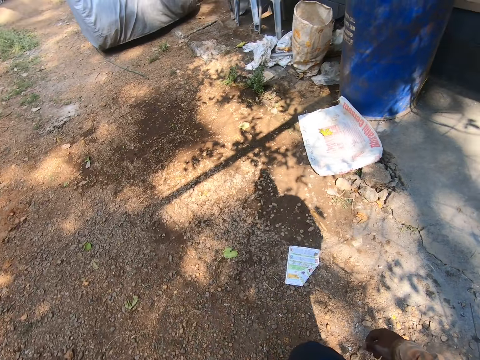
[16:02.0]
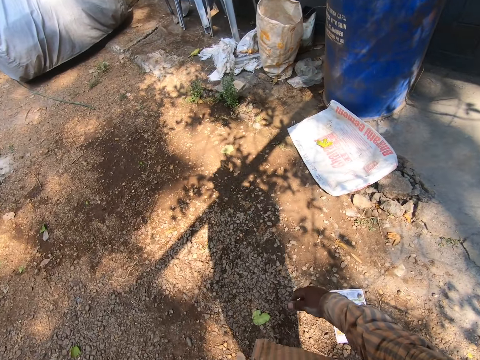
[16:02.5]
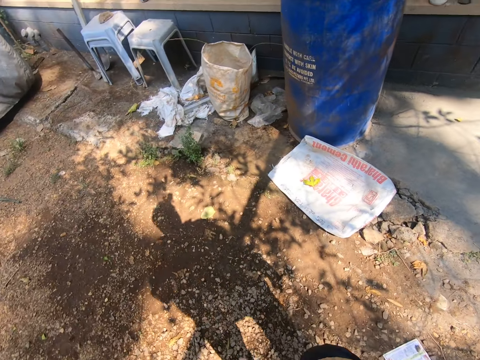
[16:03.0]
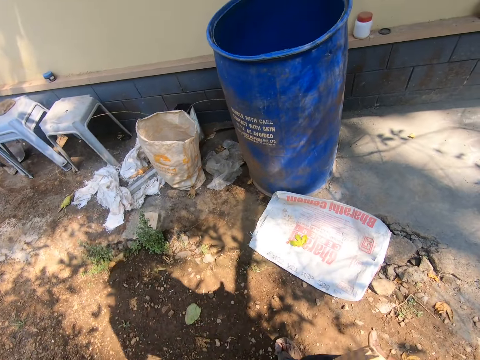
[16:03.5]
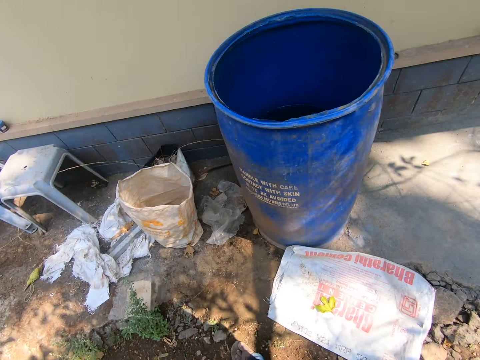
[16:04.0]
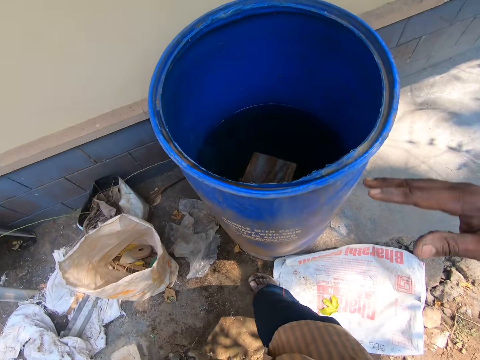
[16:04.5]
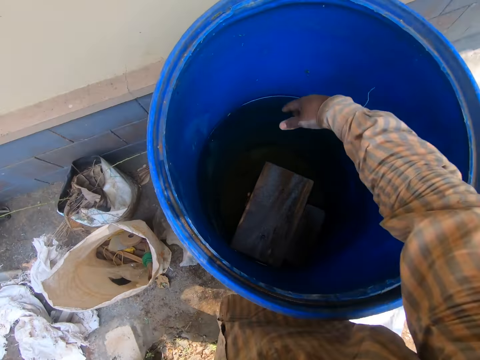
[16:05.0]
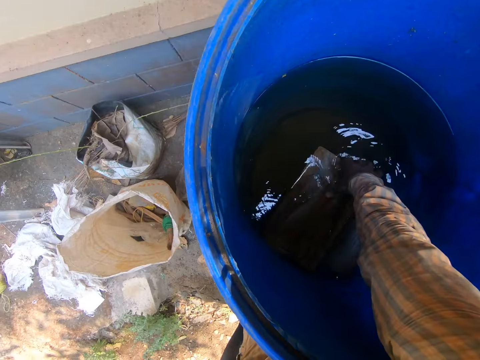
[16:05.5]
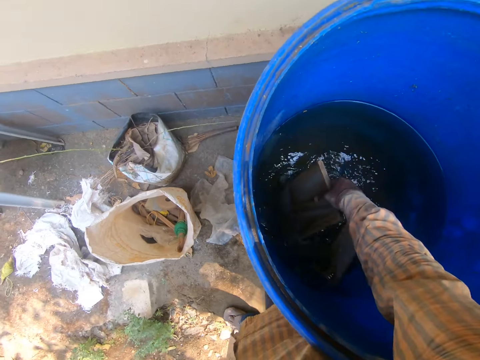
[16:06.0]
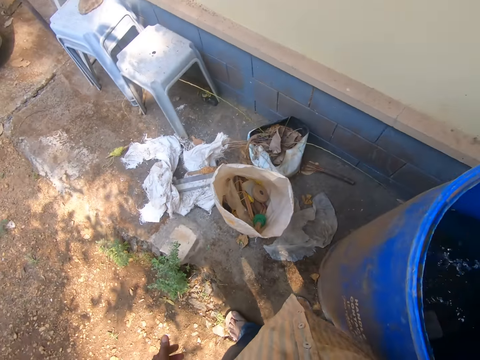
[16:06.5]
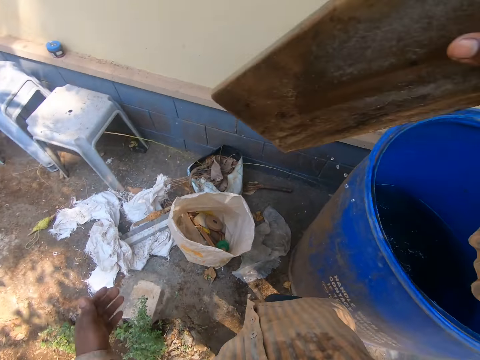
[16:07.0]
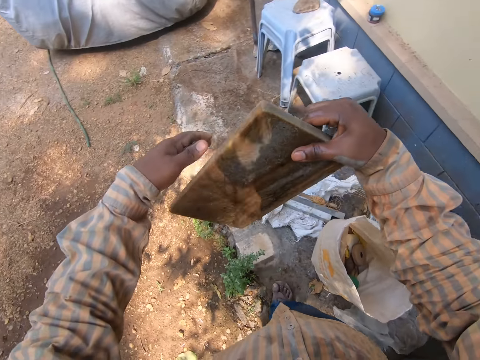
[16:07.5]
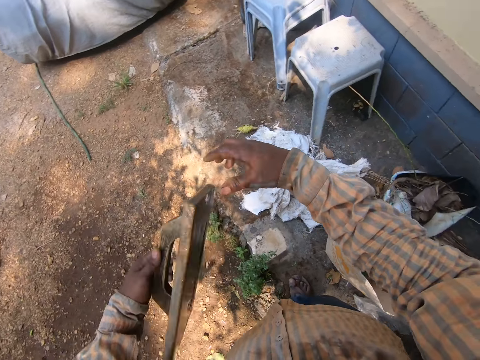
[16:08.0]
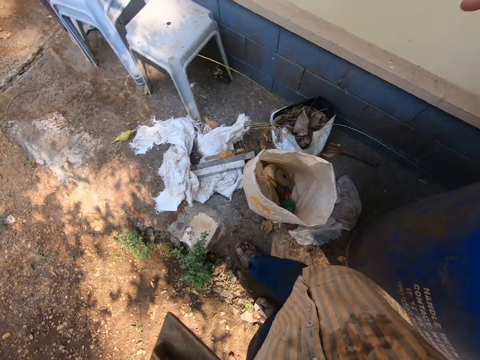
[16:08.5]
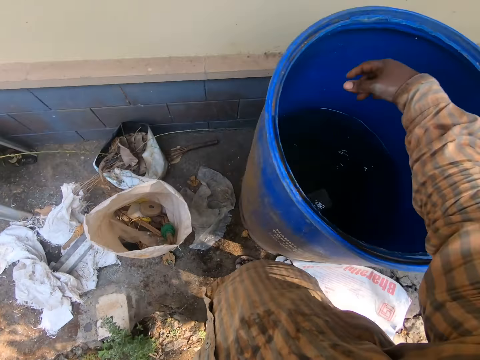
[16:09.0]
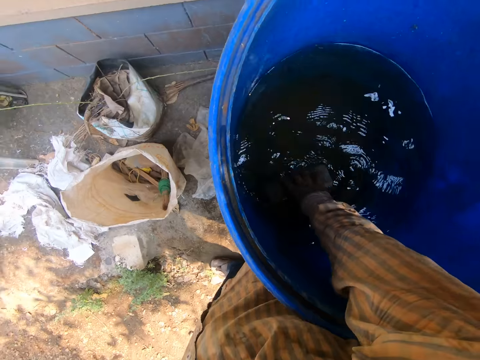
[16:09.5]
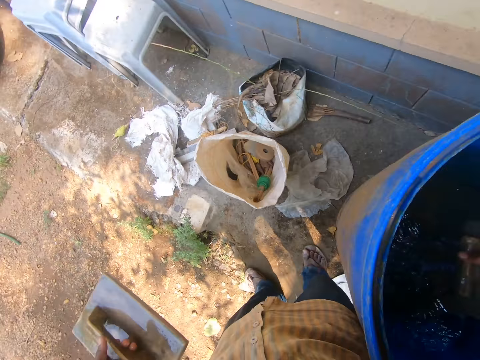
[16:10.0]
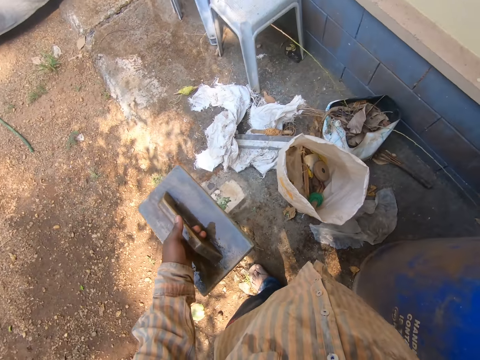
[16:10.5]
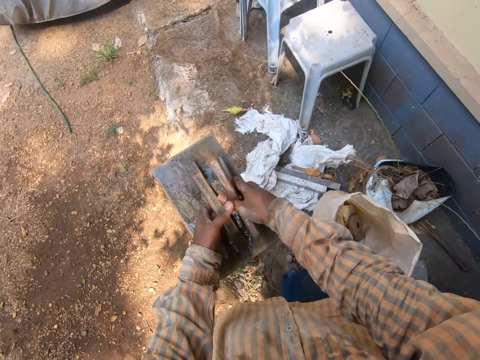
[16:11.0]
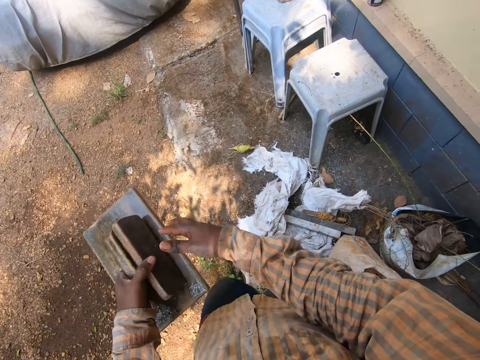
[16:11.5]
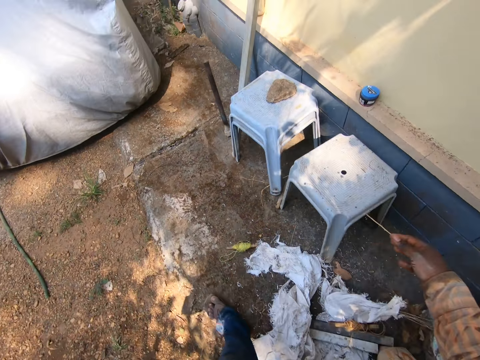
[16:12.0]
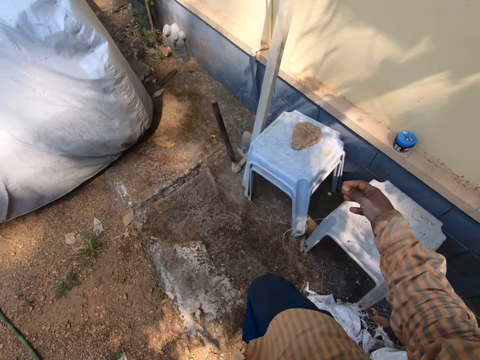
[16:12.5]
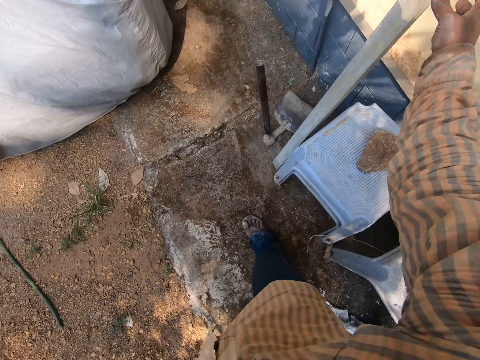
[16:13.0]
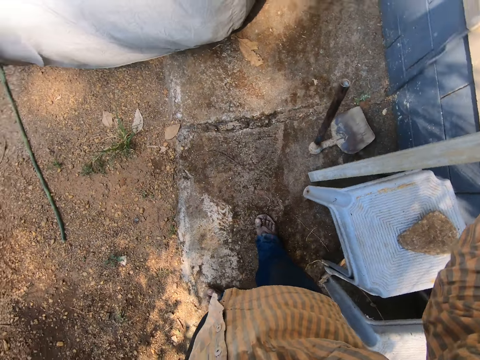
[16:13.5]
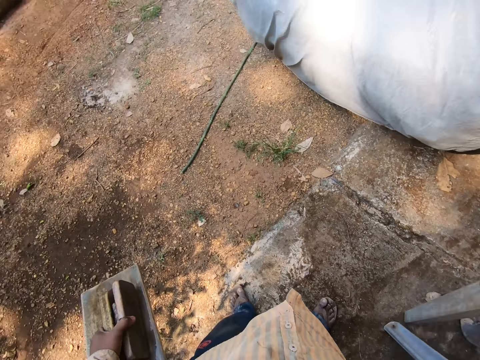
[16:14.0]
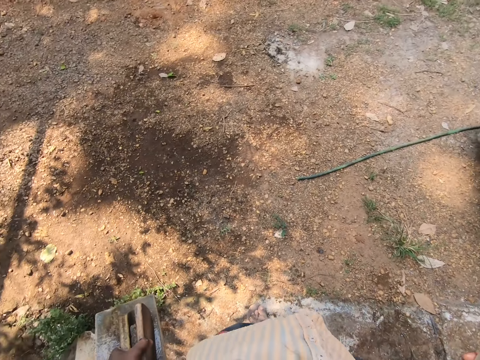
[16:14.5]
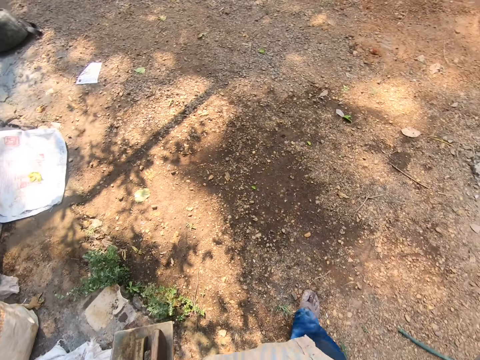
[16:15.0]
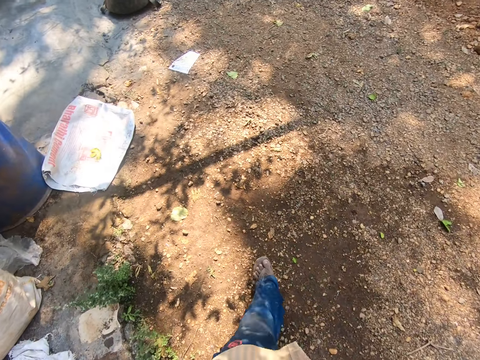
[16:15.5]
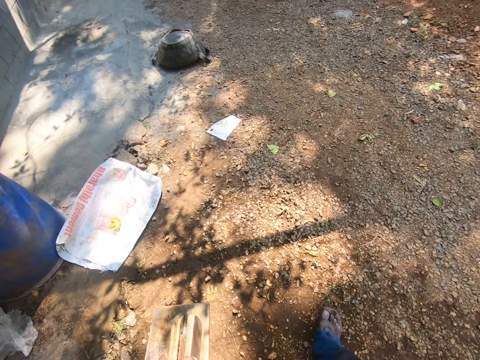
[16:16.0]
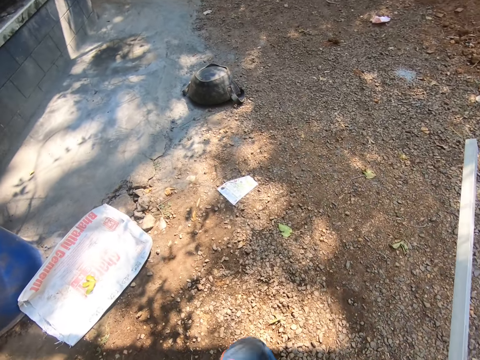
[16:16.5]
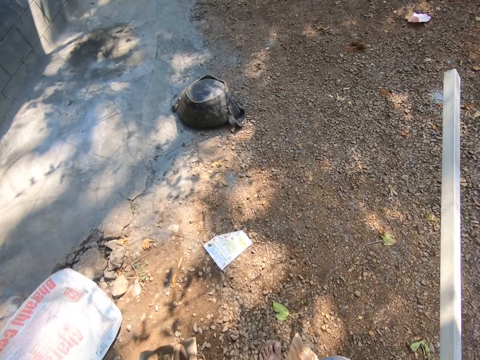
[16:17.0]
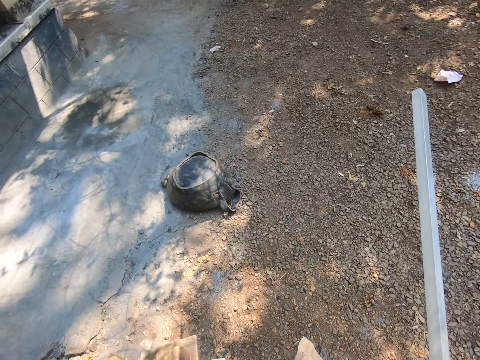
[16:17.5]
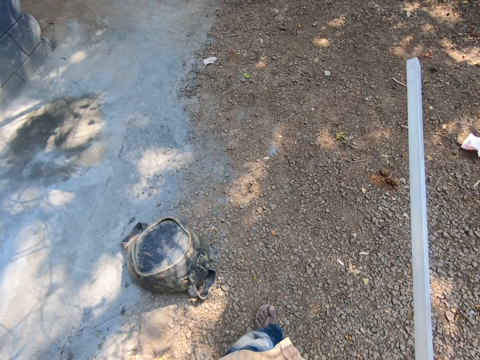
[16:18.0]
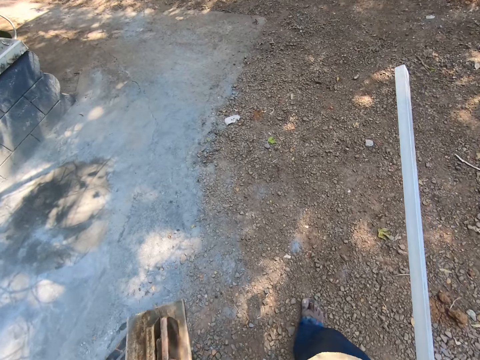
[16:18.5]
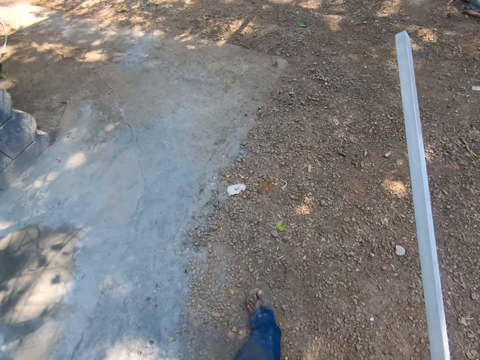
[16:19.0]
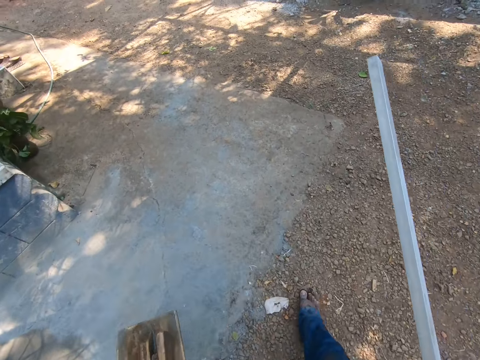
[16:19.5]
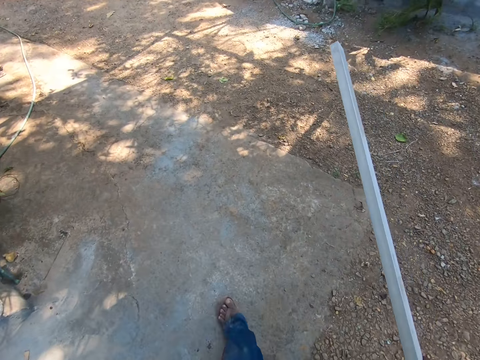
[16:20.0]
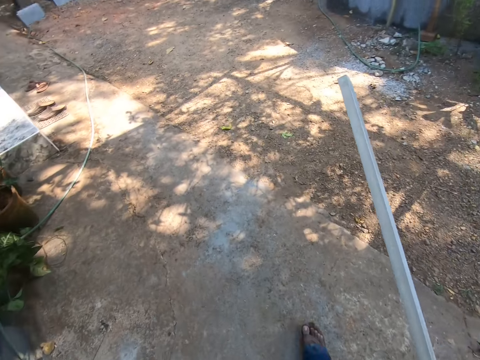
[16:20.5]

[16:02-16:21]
The camera wearer picks up a wooden float from the water drum. They pass the wooden float to the left hand. They pick up the wooden float from the water drum, and pass the wooden float to the left hand. They pick up a piece of wood. They walk in the compound.

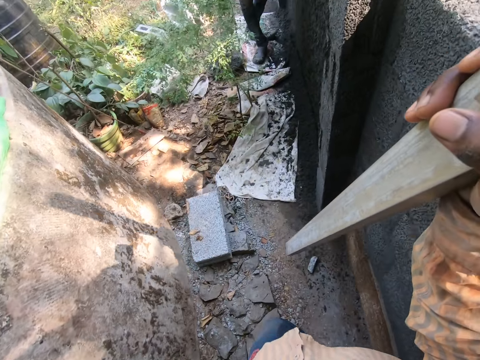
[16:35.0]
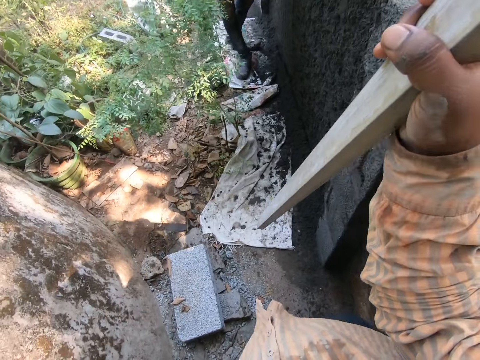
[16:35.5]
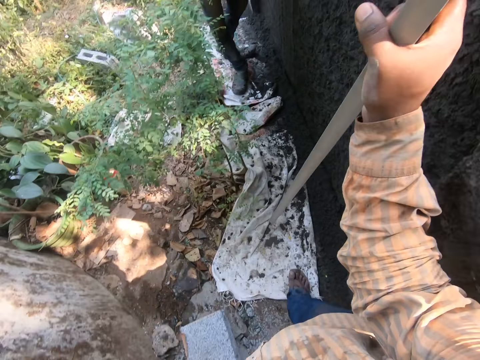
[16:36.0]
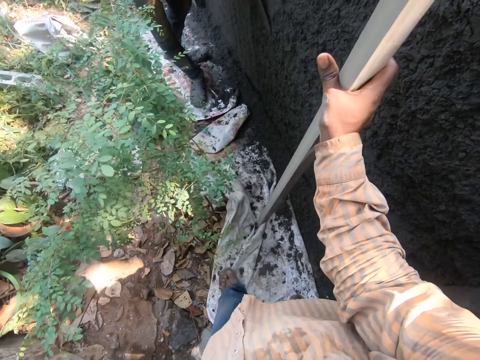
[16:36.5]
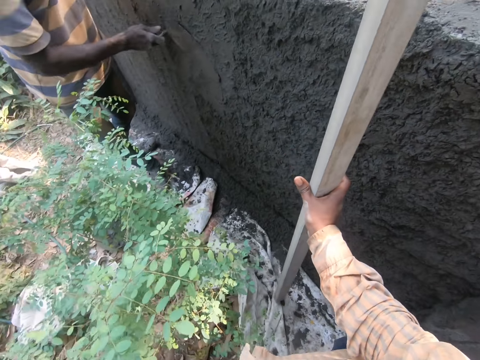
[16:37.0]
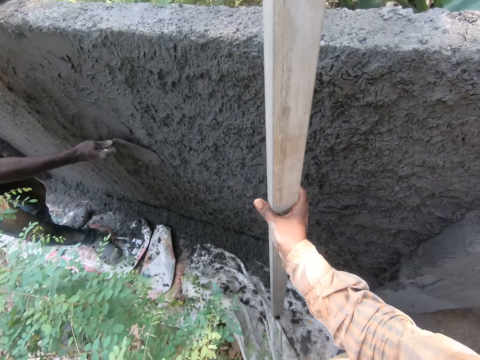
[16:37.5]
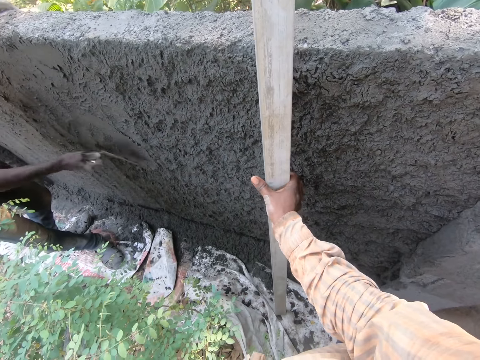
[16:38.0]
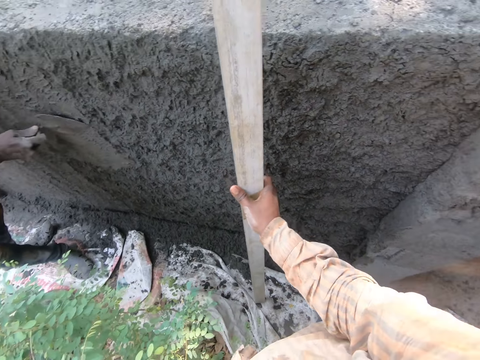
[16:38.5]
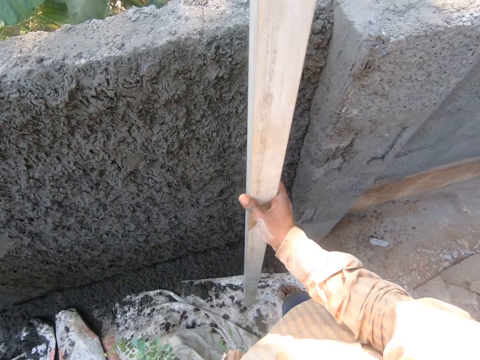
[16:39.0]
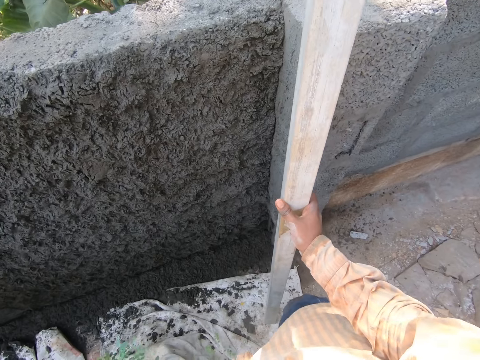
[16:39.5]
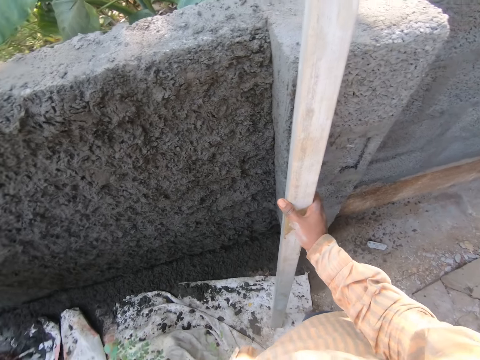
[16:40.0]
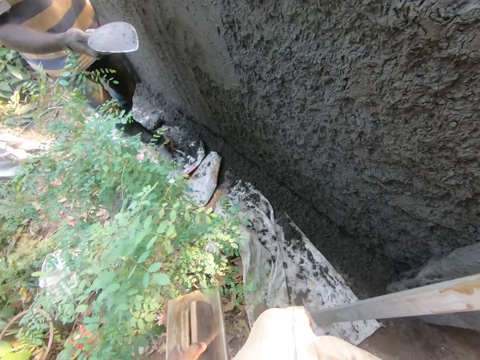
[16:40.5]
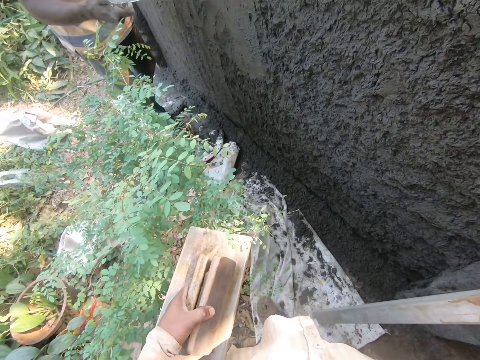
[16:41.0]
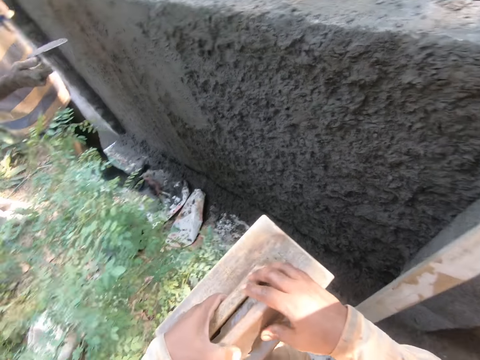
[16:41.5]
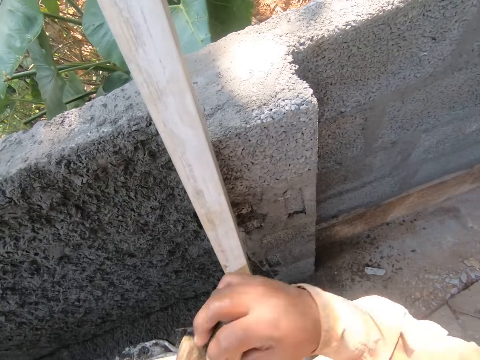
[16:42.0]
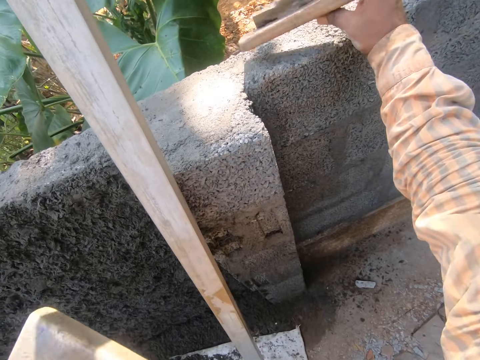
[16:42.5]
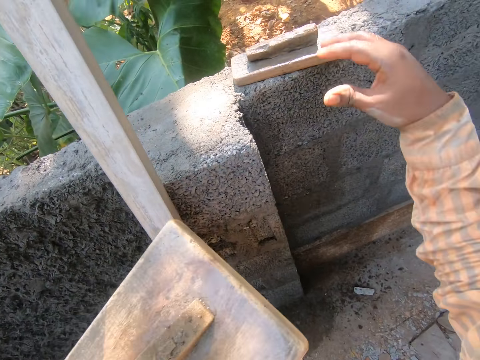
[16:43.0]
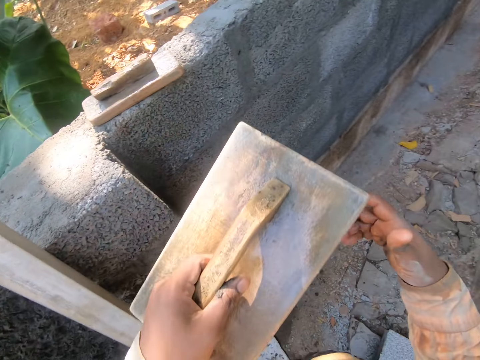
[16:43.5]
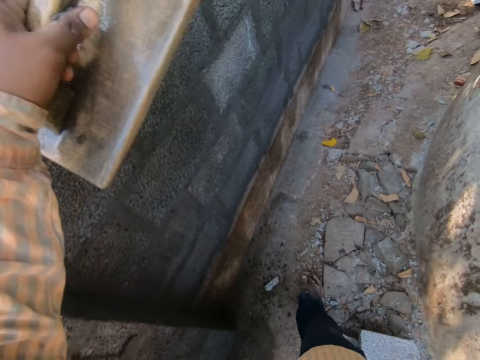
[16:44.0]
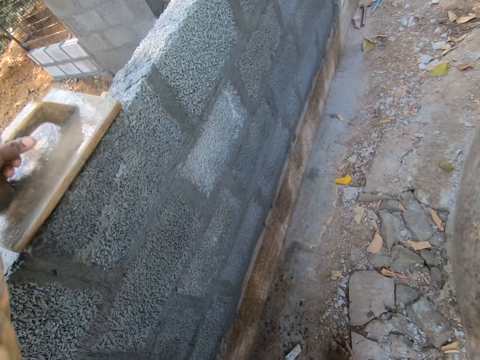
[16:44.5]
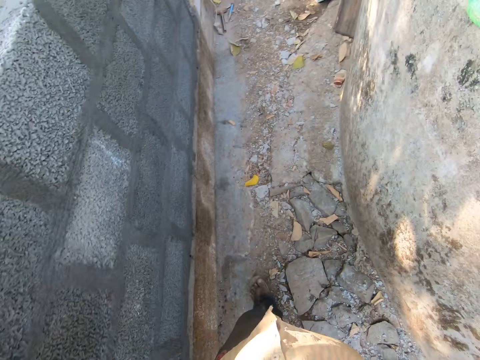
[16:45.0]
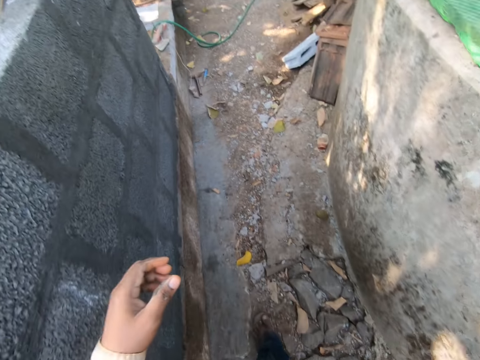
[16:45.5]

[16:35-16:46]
A person smoothens a wall with a trowel. The camera wearer places the piece of wood against the wall. They take a trowel from the other hand. They place the wooden floats on the wall. They place down the trowel. They walk around.
